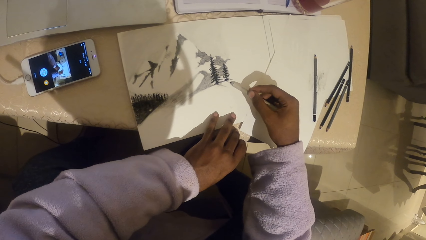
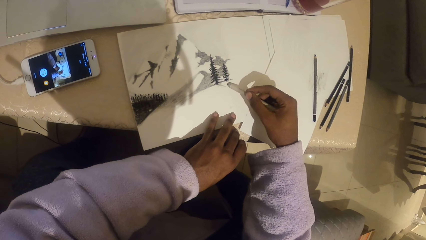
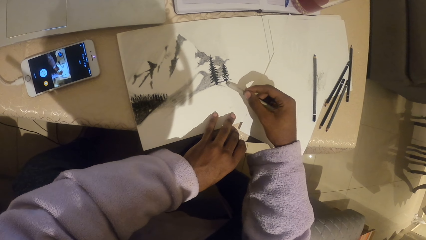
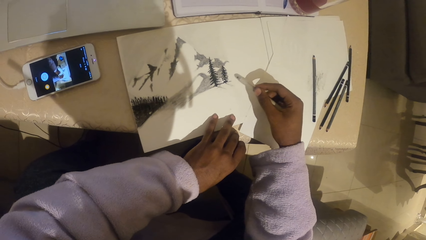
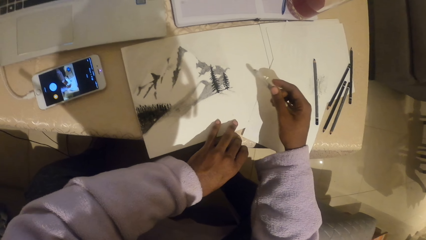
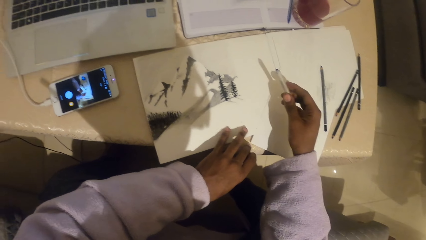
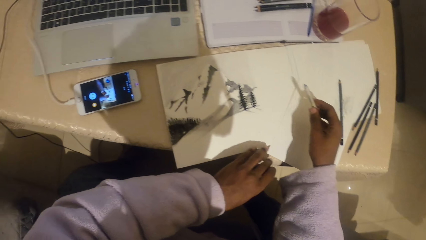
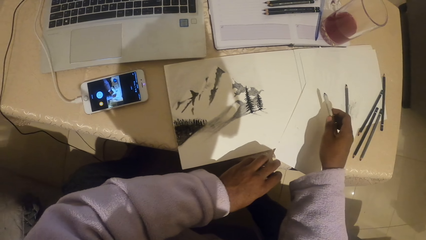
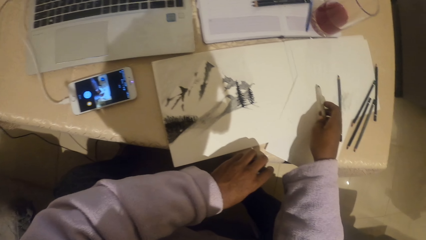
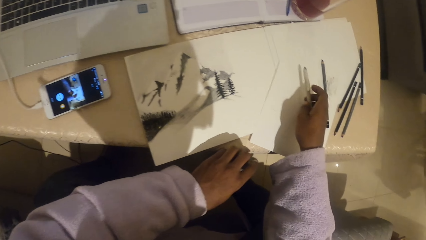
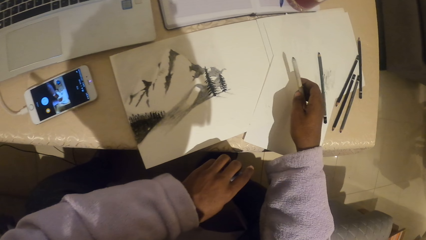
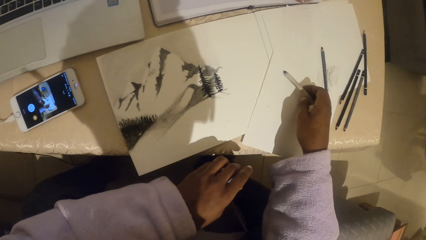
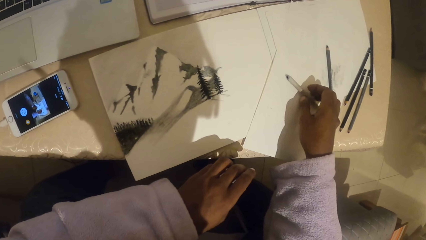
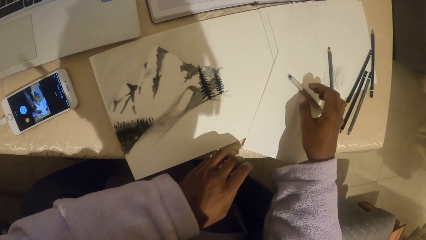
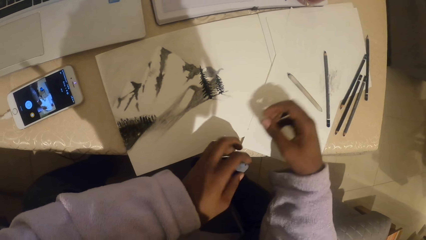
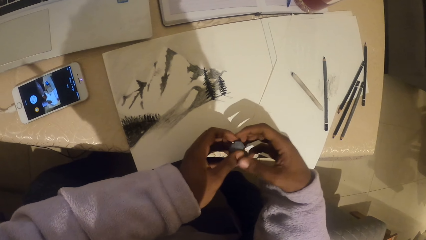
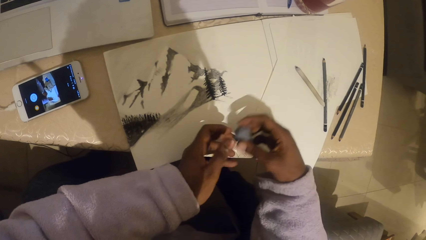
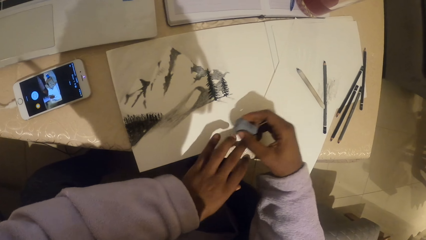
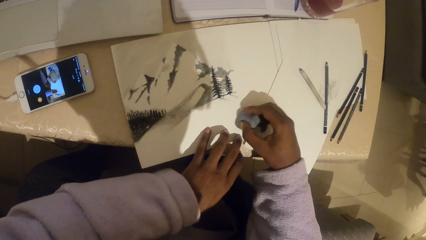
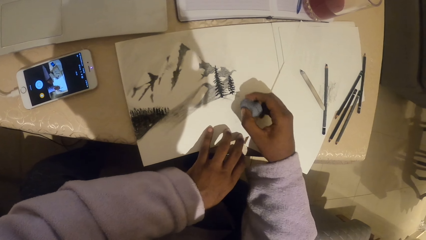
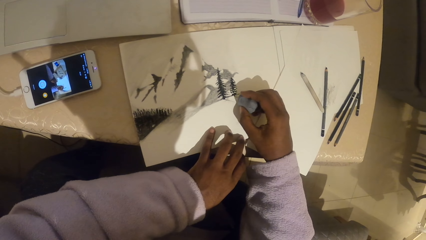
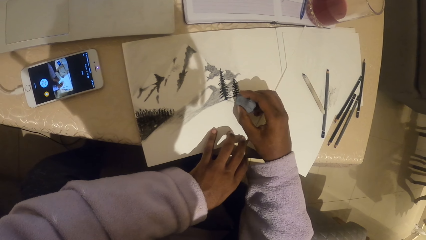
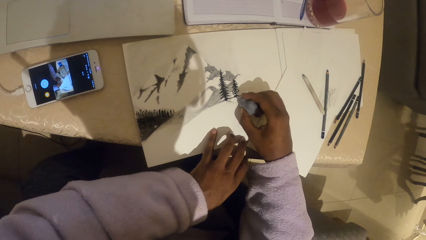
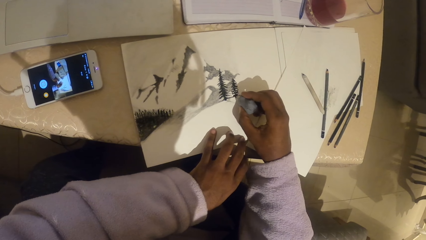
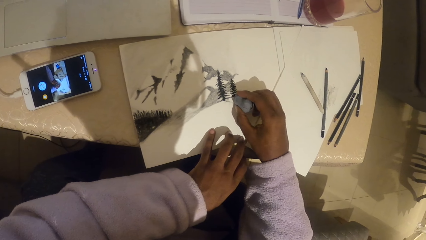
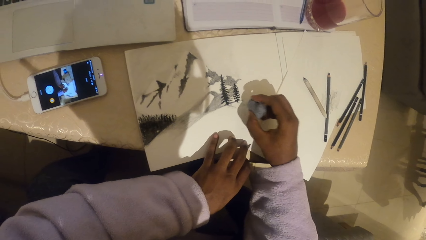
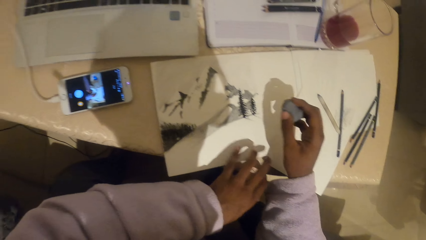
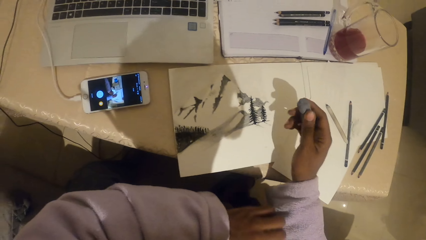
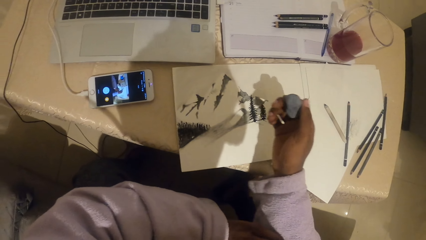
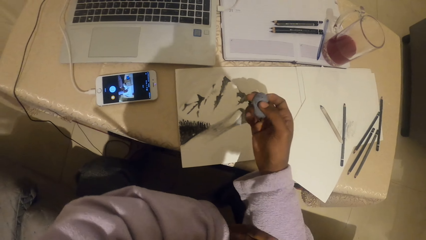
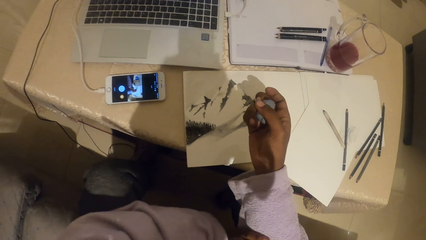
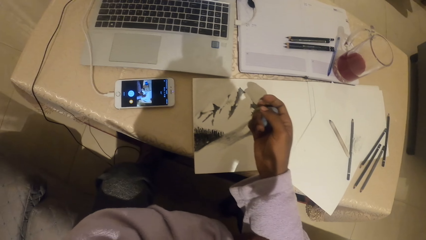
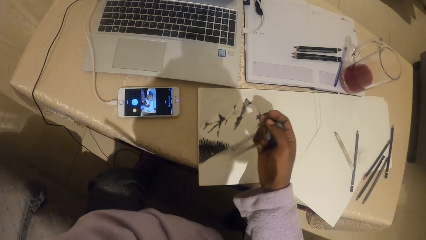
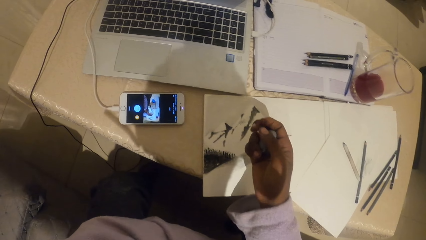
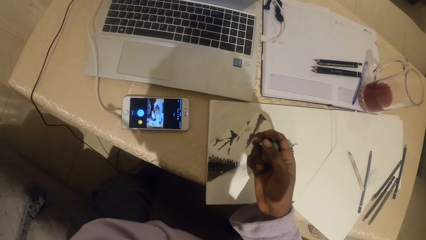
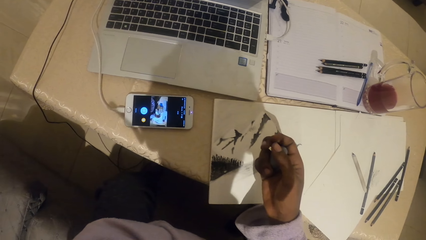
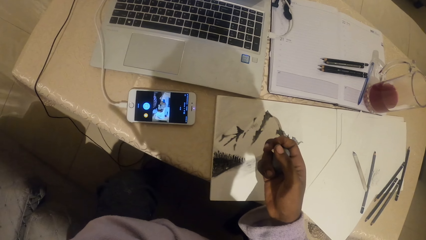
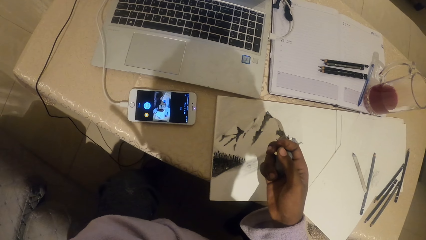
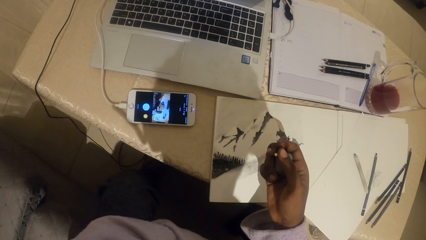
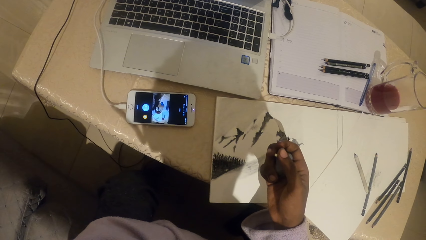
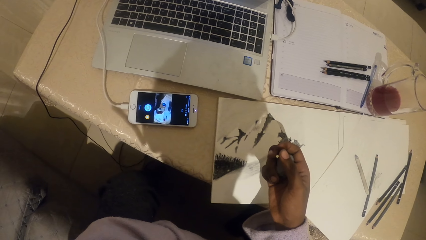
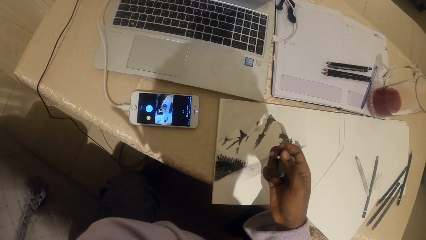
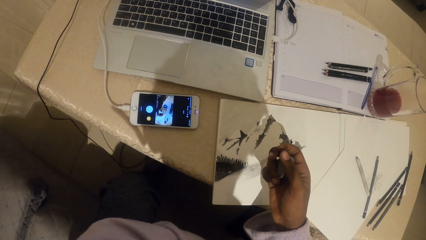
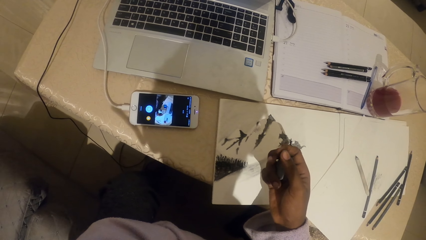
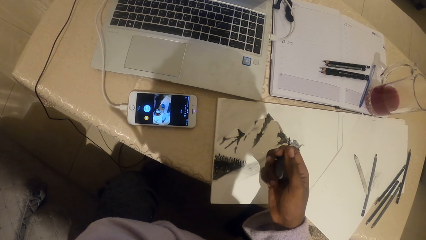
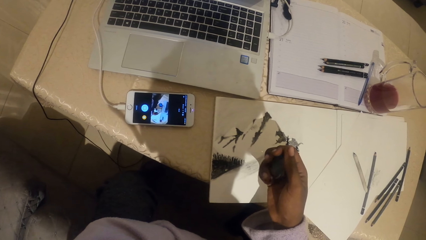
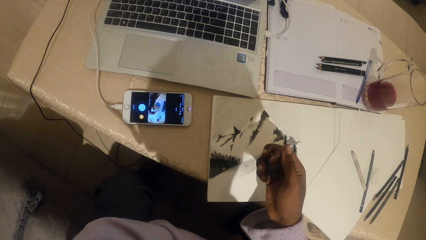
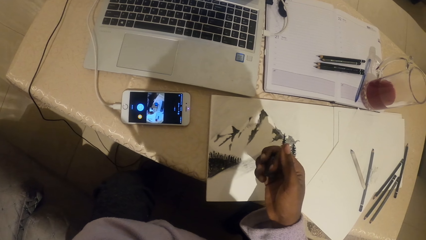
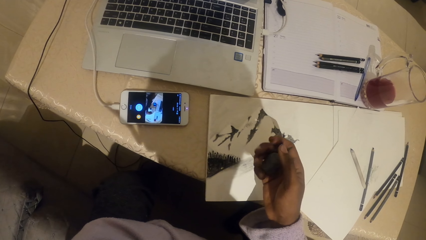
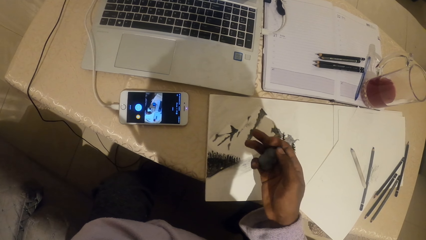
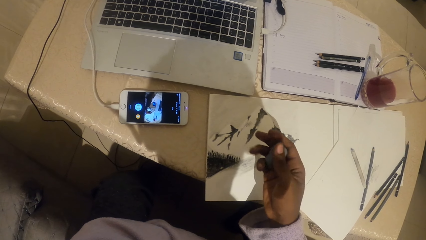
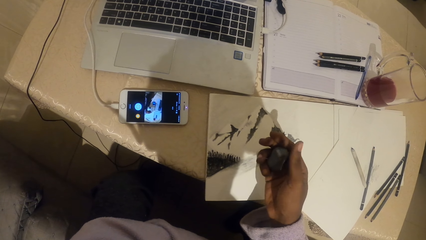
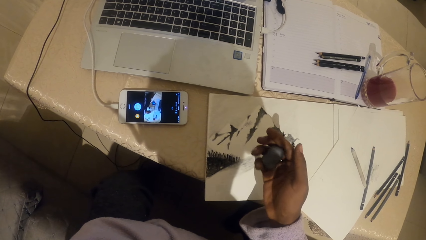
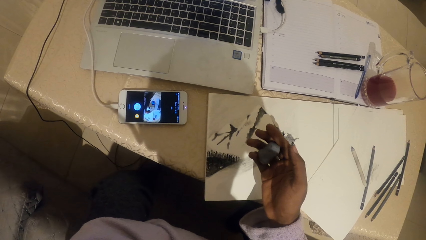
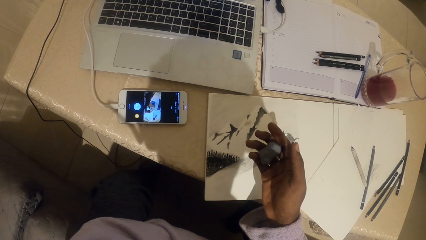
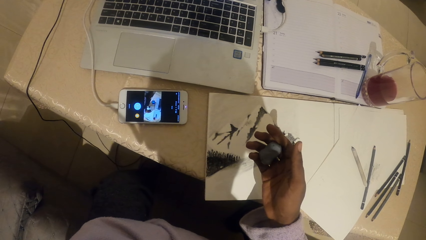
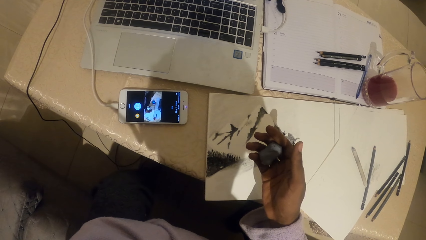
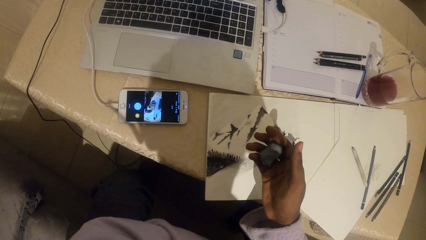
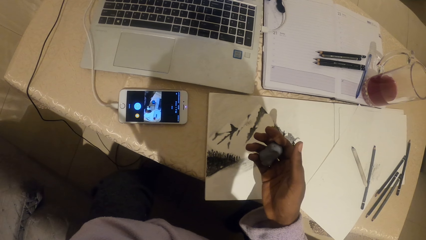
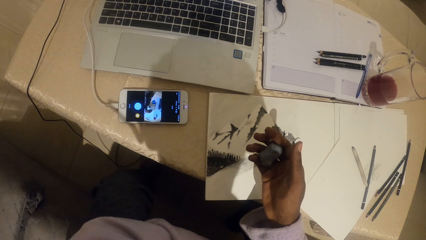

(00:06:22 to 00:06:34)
The camera wearer puts the pencil on the paper. He erases the drawing on the paper with the eraser or rubber. He holds the rubber on his hand. He stares at the phone.

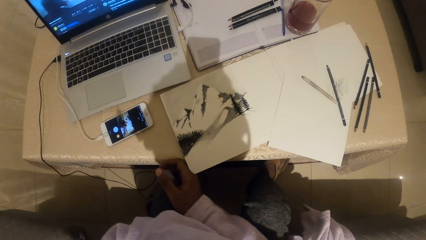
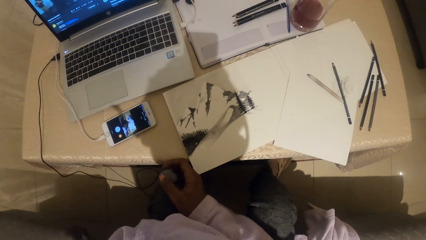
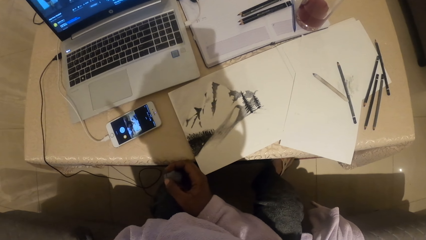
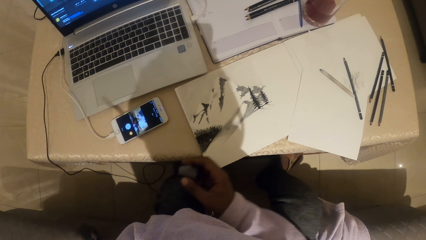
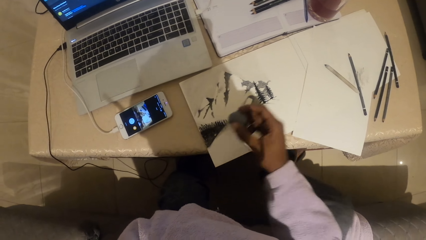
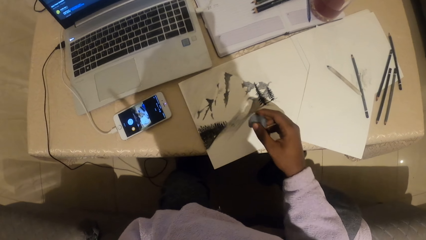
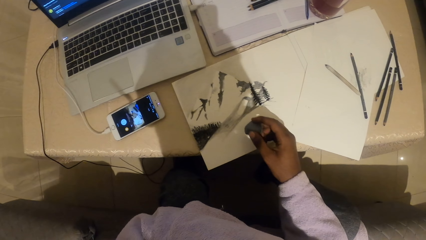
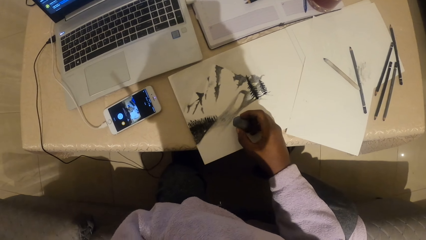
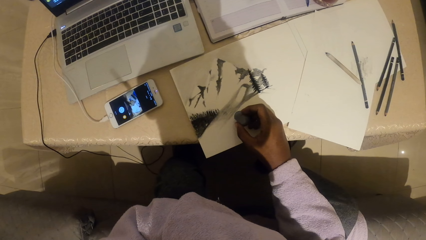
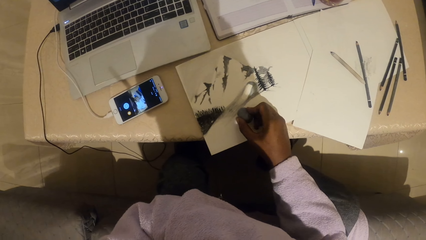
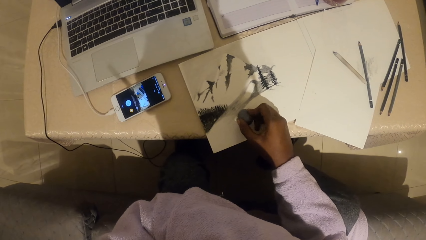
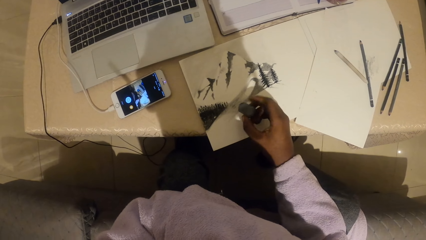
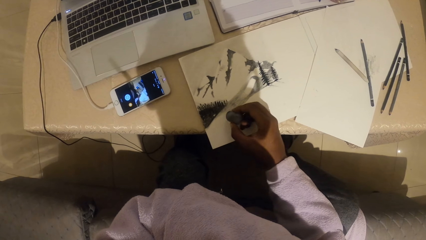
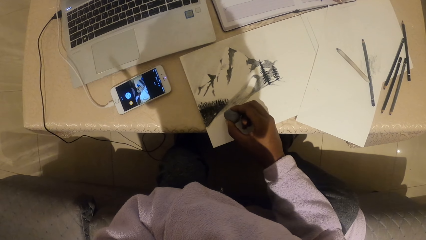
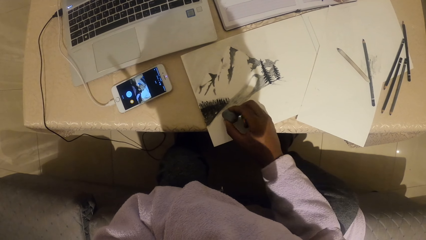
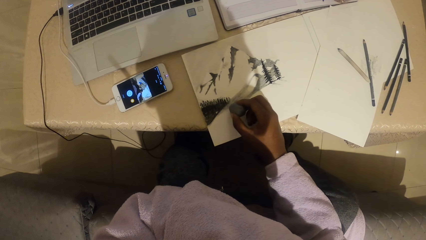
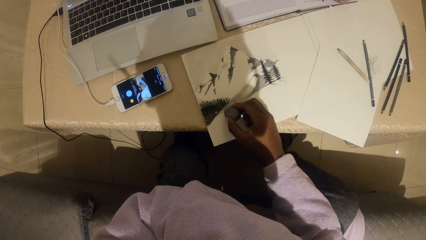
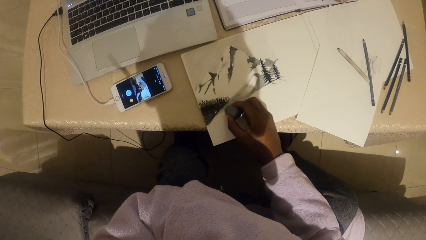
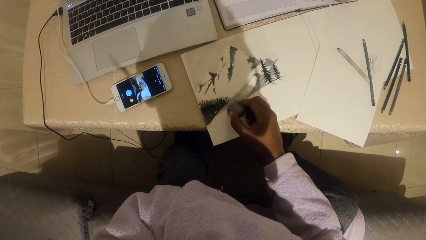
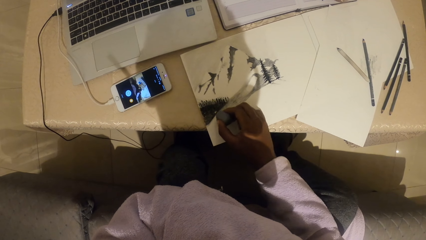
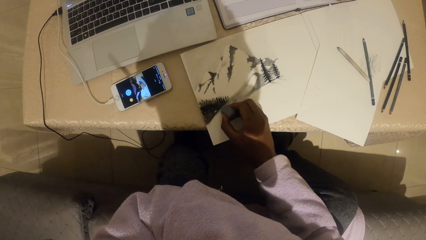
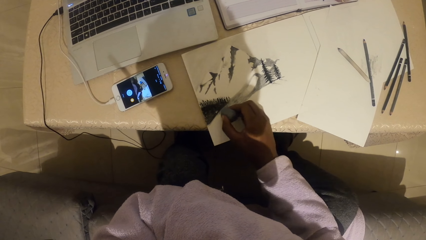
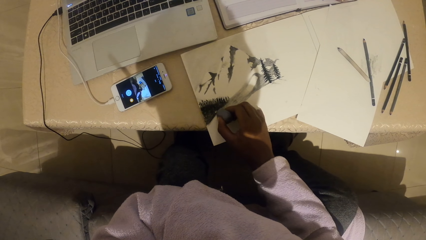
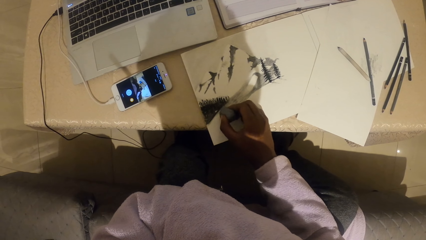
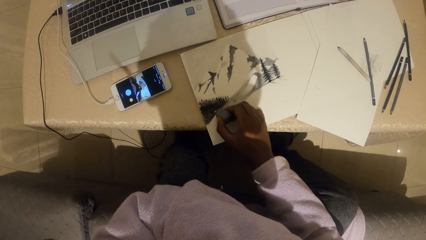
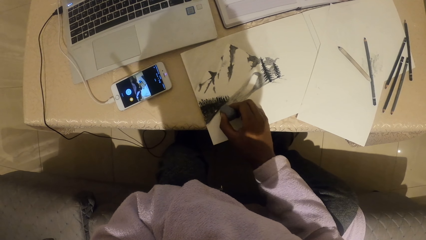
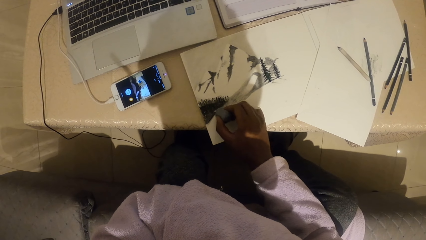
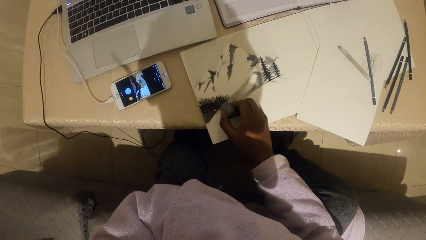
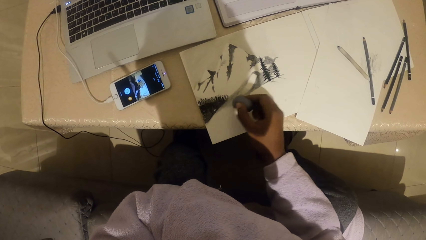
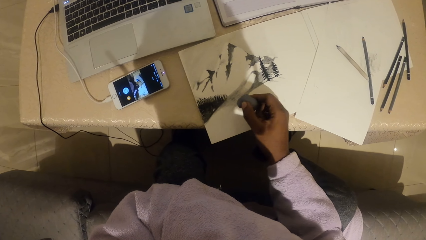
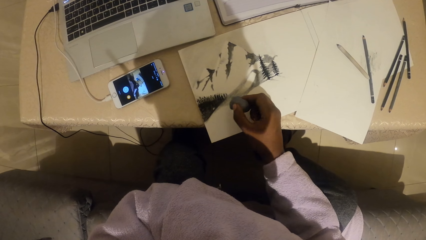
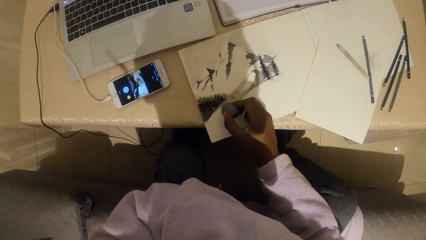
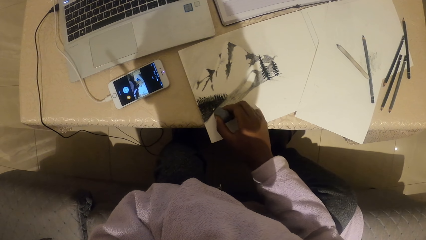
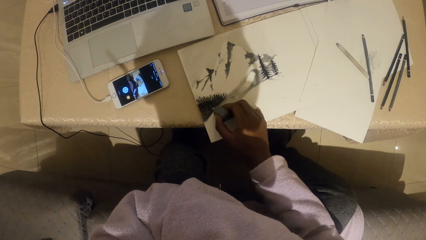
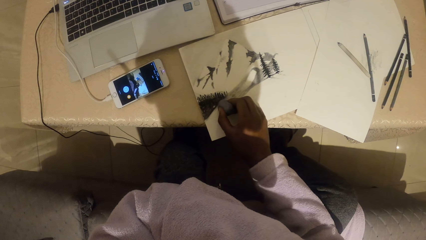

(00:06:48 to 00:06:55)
The camera wearer erases the drawing on the paper with the eraser.
